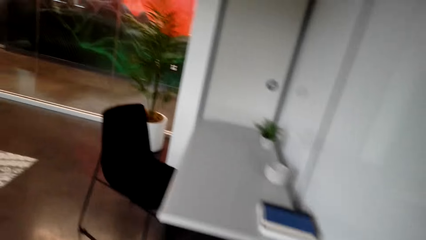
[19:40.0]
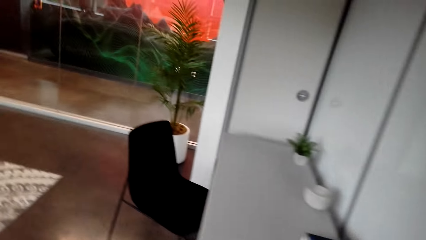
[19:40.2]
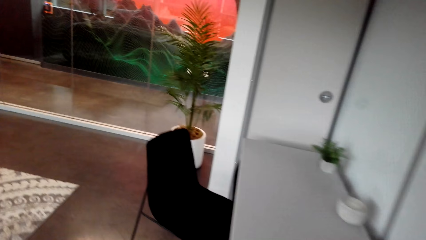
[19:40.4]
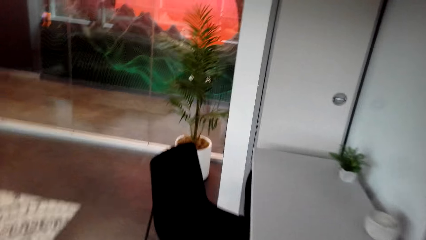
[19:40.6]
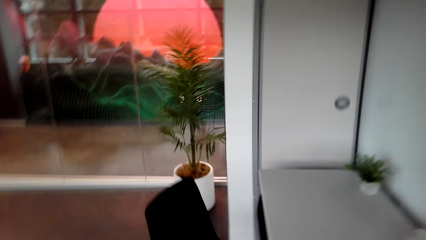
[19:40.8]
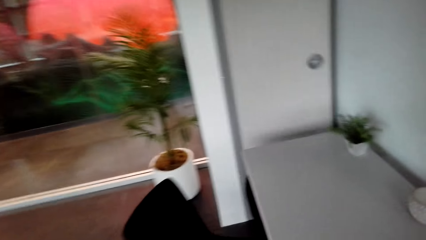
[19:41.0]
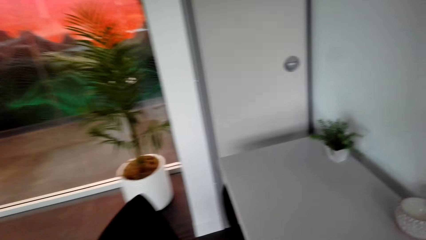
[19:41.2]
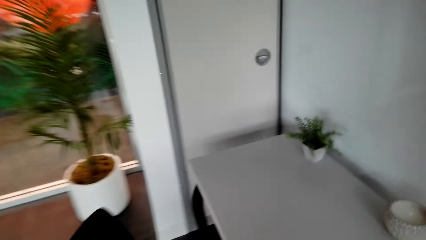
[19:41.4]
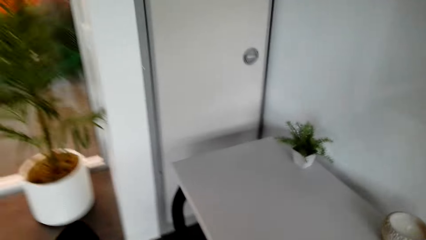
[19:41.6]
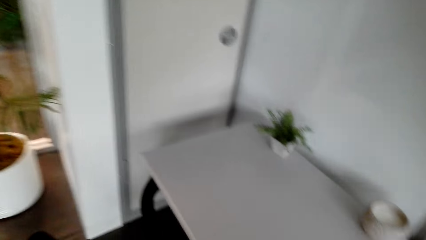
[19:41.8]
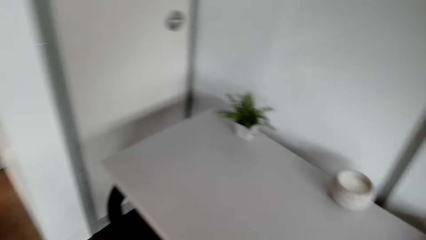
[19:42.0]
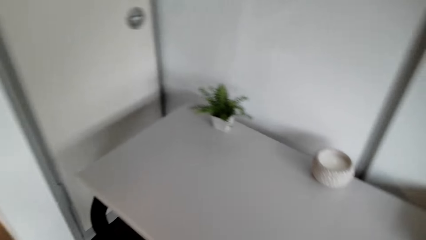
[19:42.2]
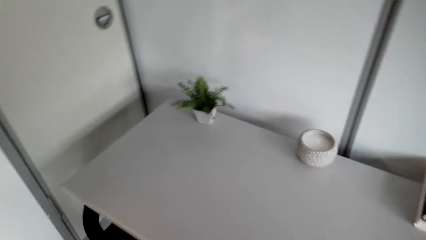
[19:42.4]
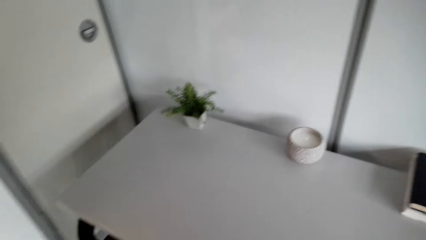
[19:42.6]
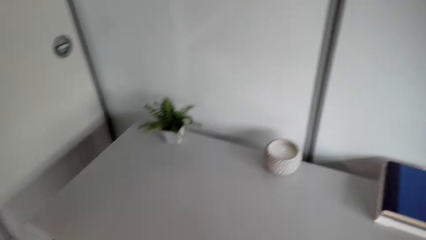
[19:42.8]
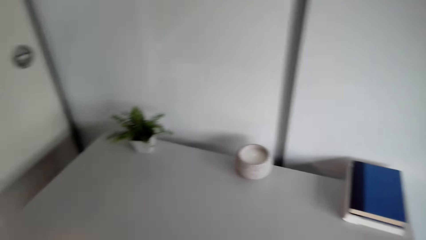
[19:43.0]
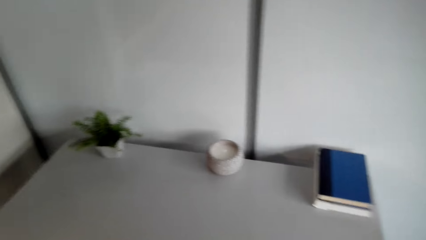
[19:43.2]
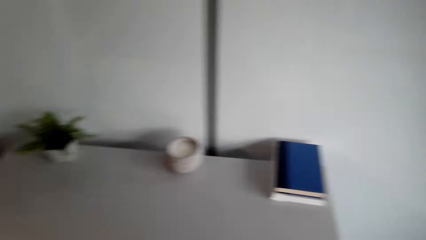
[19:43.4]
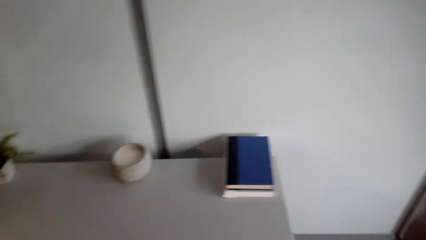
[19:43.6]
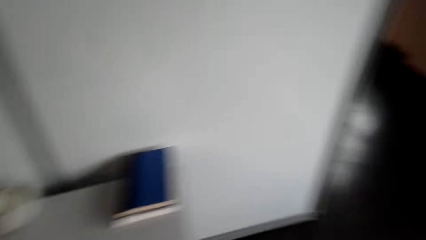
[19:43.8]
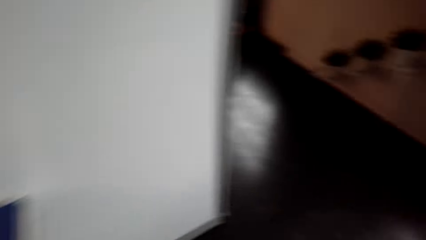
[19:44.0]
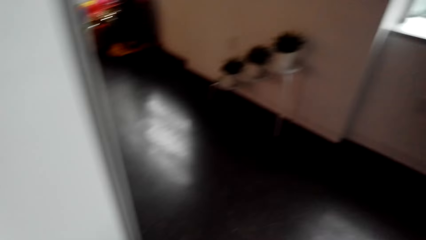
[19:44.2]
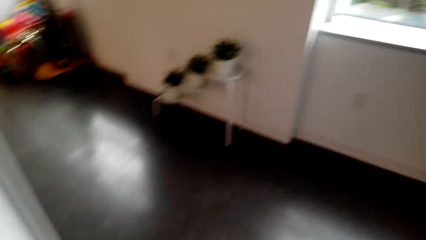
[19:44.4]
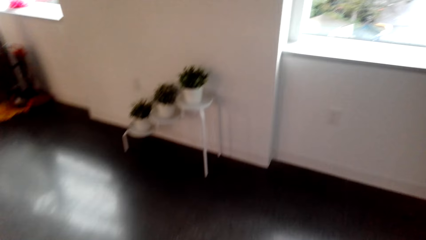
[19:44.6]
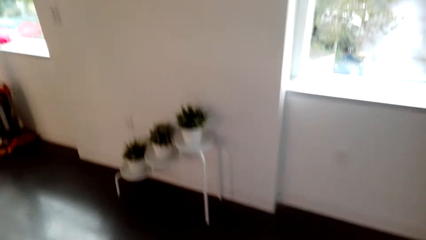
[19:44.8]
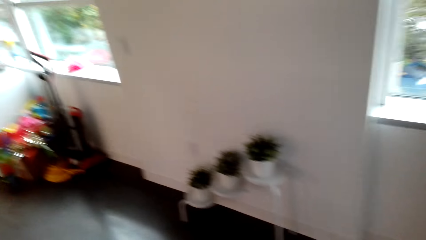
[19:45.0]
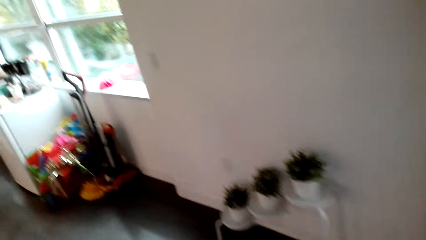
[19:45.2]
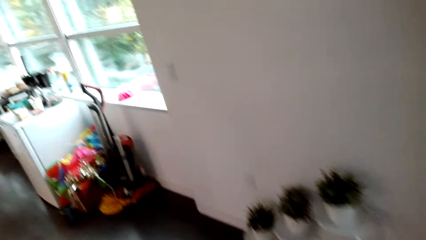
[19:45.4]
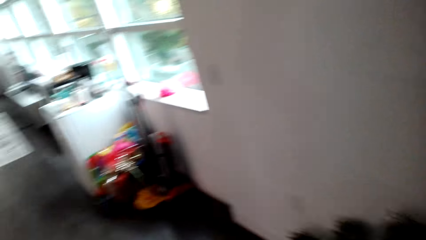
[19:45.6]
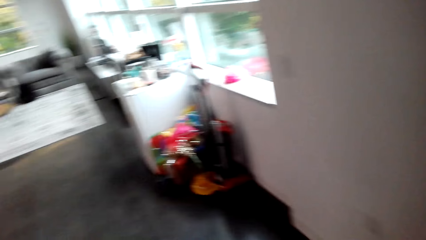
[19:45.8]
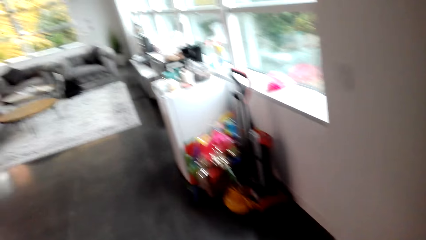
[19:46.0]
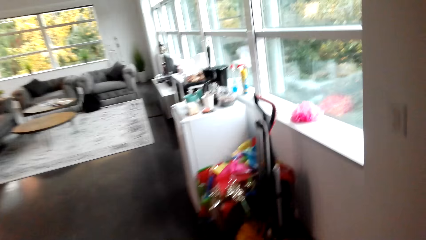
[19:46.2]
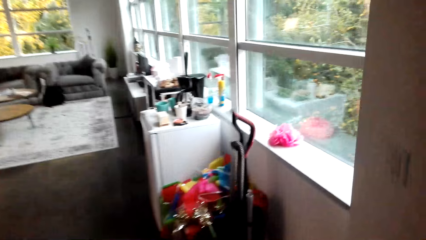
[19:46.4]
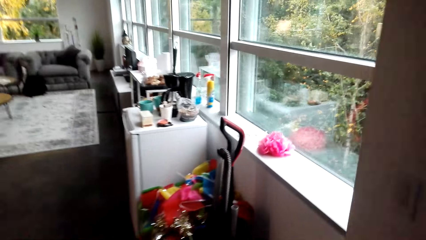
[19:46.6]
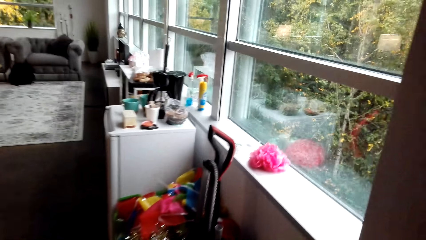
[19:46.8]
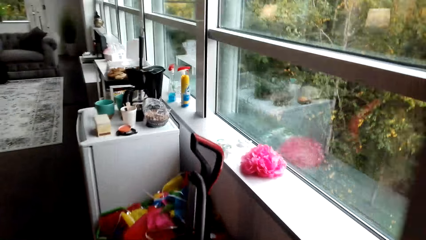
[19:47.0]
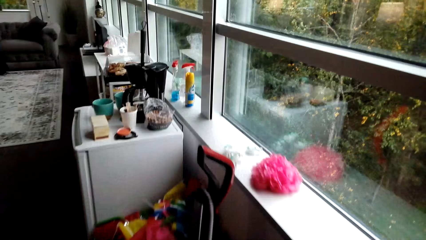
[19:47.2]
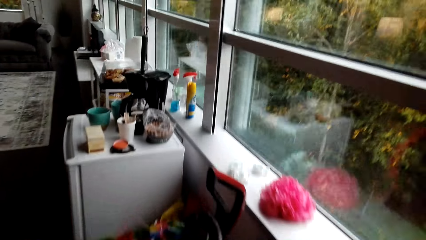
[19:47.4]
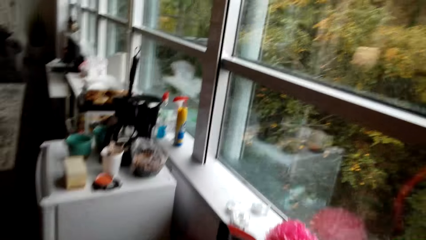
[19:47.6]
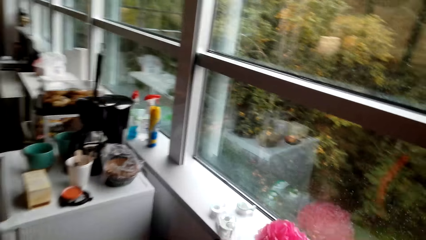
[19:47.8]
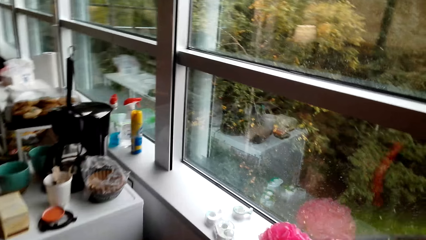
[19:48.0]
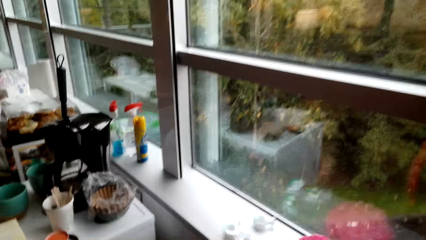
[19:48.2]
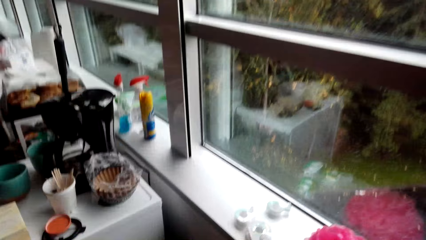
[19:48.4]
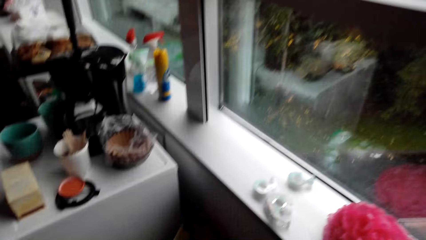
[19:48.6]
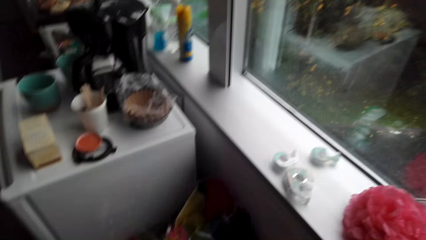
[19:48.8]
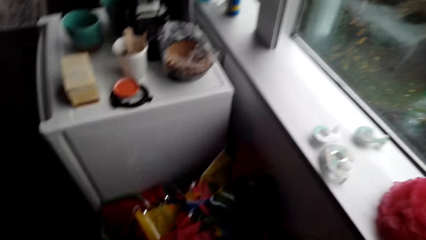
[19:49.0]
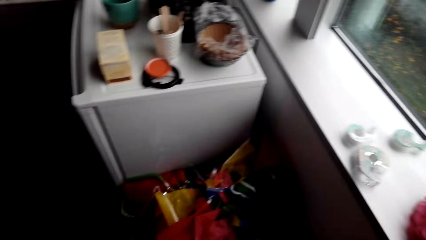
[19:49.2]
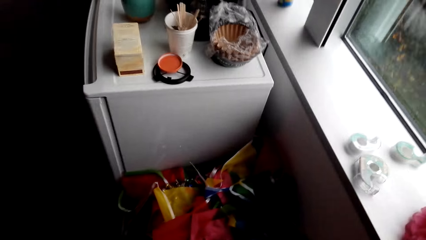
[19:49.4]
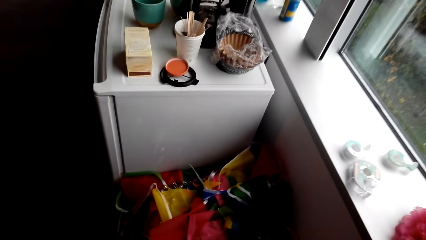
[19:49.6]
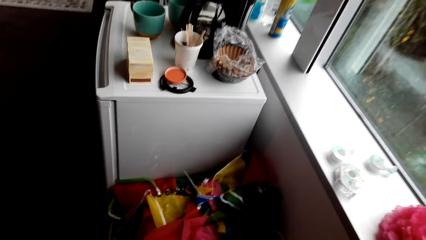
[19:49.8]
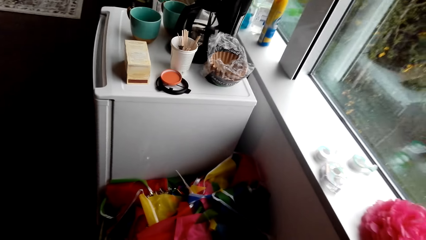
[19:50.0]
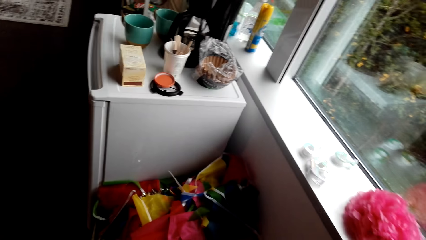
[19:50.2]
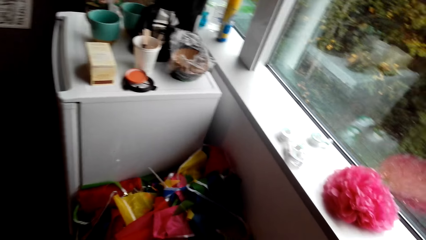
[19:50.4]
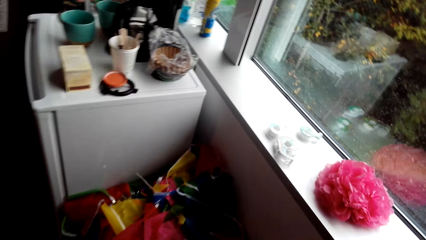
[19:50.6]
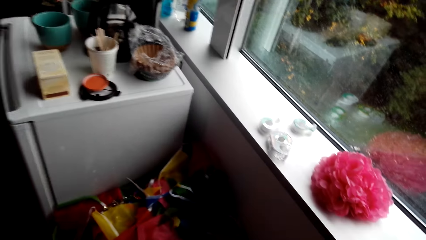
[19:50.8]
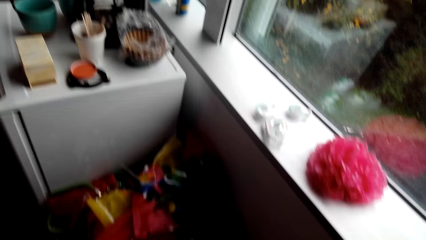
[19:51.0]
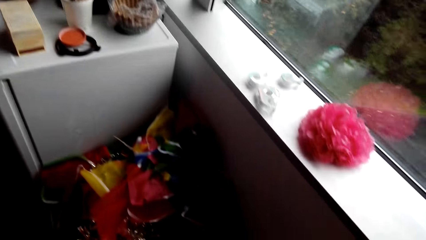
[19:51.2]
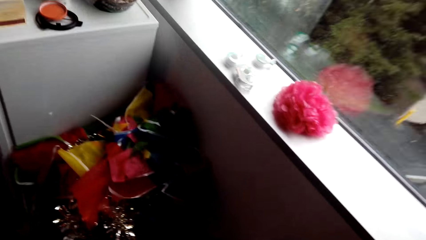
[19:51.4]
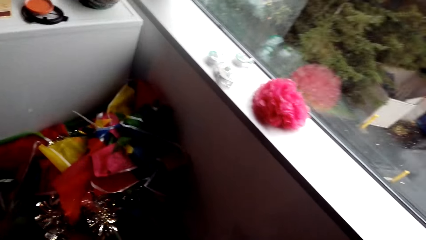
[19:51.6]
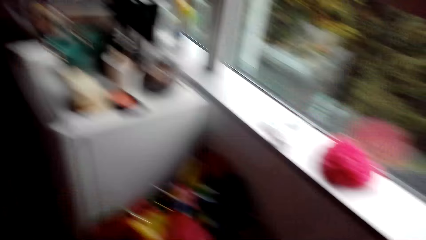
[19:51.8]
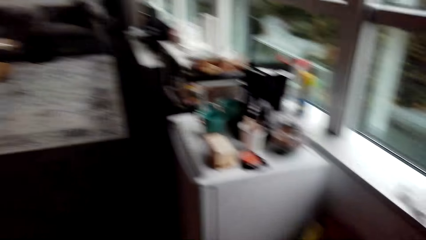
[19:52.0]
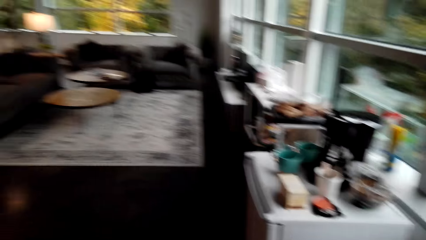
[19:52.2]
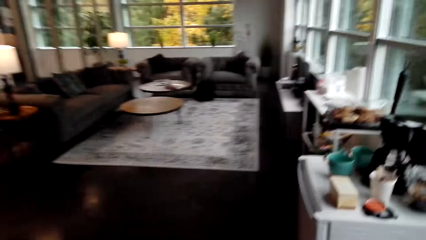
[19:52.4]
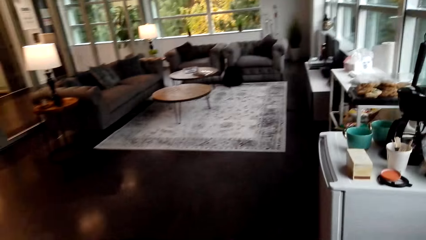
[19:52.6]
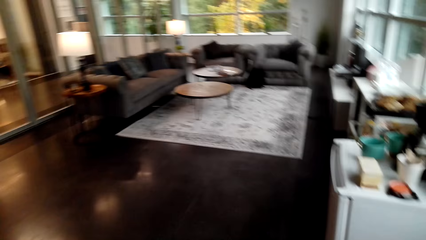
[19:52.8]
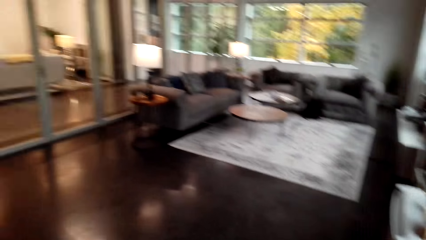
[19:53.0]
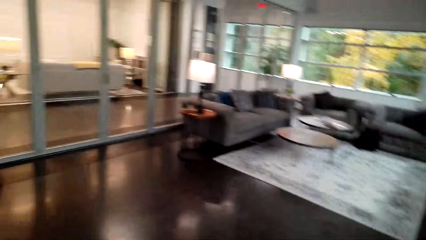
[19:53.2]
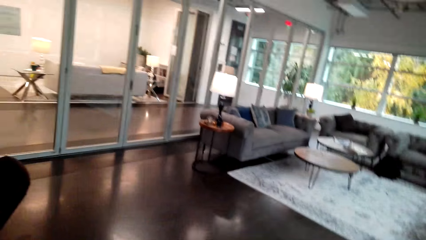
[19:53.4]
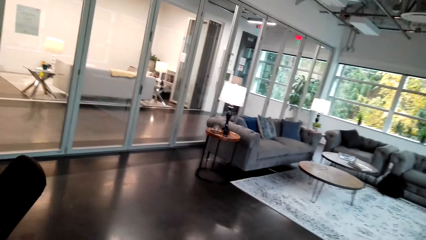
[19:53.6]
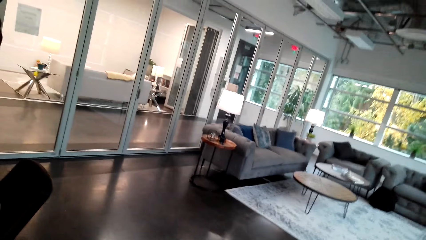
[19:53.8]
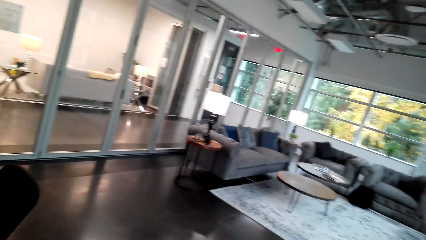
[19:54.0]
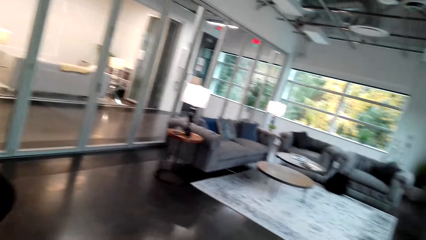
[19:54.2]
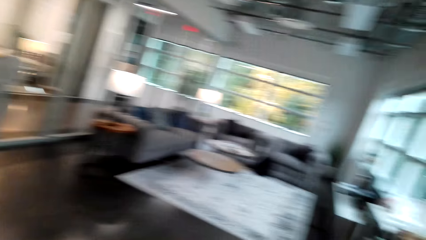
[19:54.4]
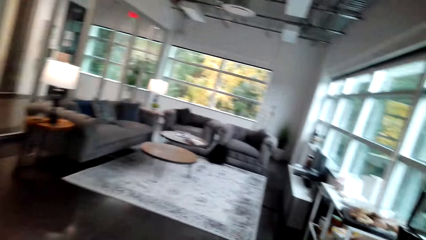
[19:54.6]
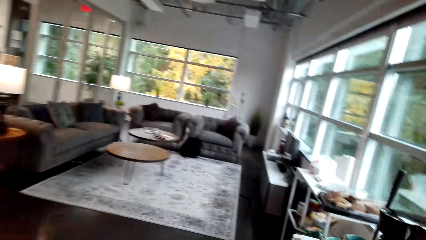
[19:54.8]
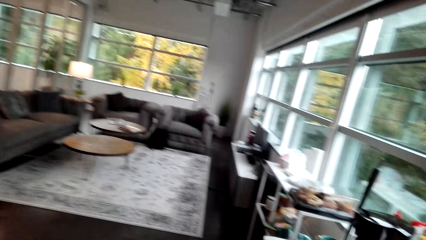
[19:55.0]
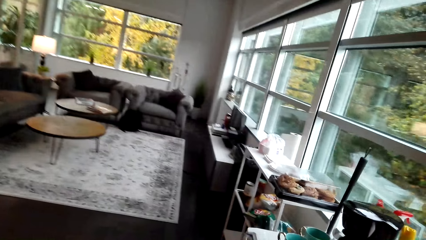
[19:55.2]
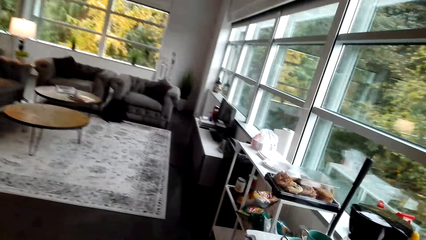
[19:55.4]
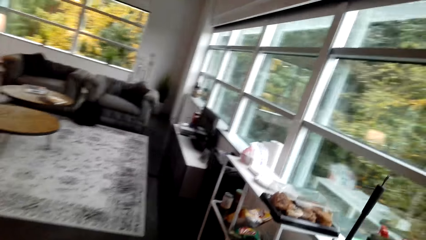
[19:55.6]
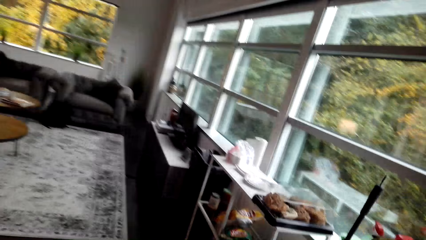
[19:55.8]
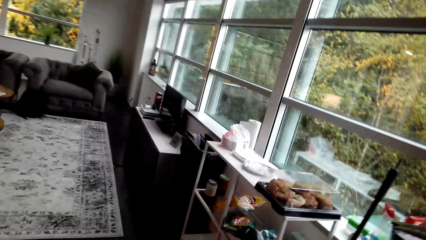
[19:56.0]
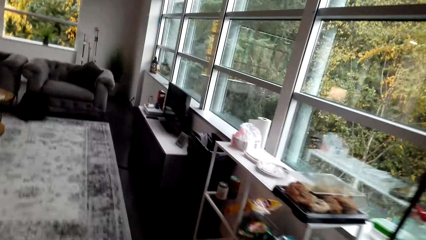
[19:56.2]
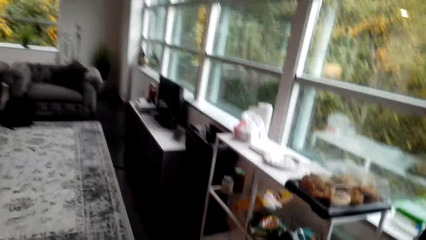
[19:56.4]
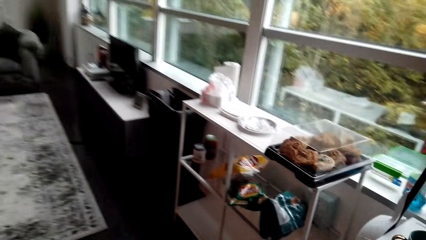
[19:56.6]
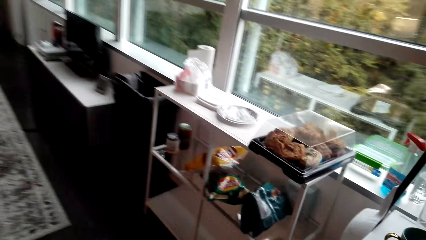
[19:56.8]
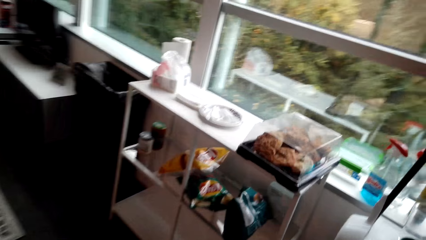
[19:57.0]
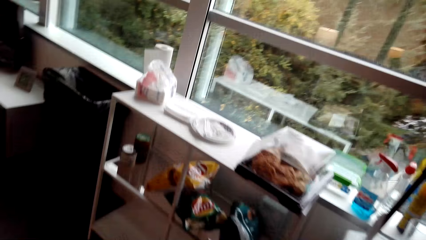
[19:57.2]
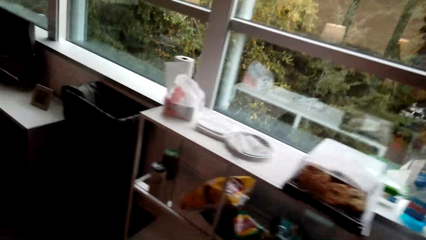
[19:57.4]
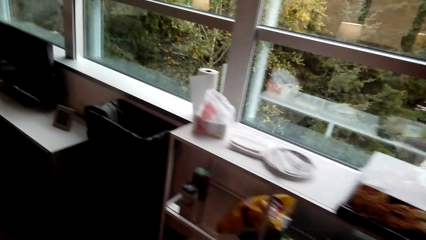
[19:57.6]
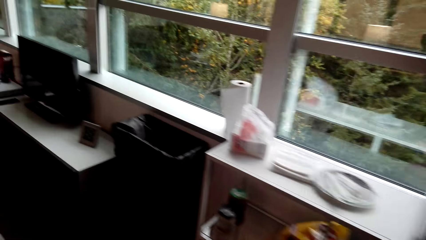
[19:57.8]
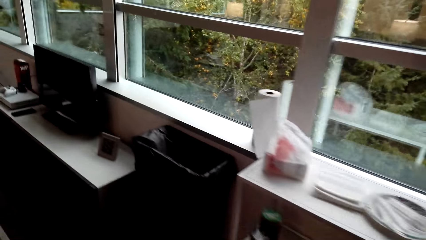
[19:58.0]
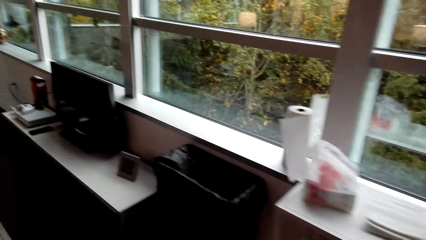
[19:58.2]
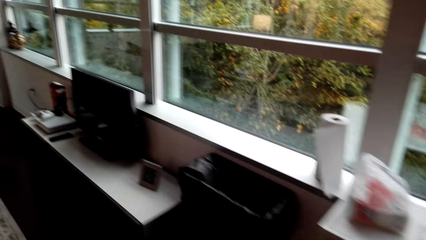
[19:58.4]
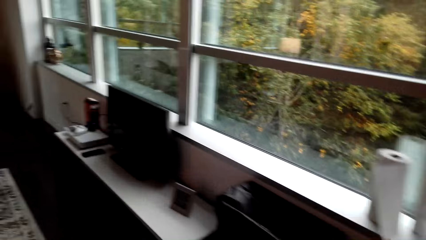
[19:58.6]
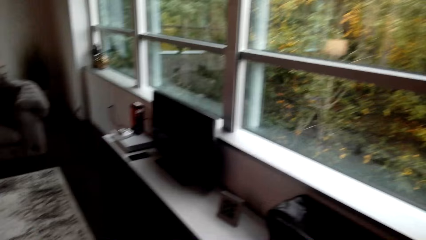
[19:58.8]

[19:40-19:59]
The camera wearer walks in the room. They pull a chair. They take a vacuum cleaner. They walk on the floor.
